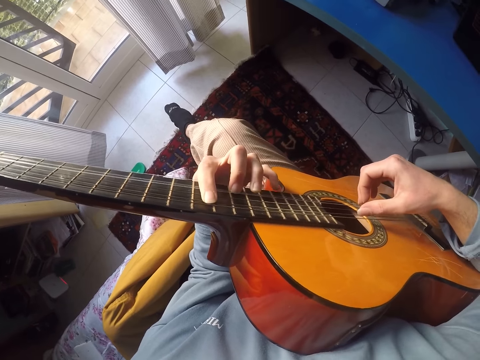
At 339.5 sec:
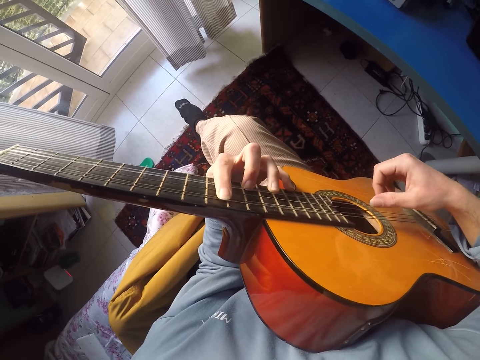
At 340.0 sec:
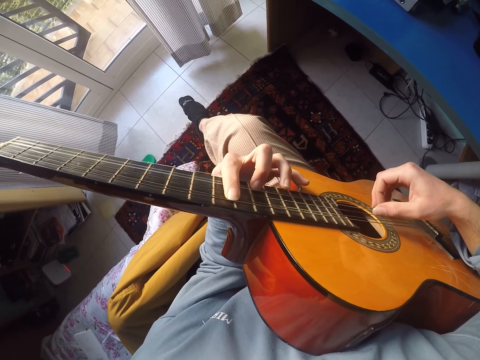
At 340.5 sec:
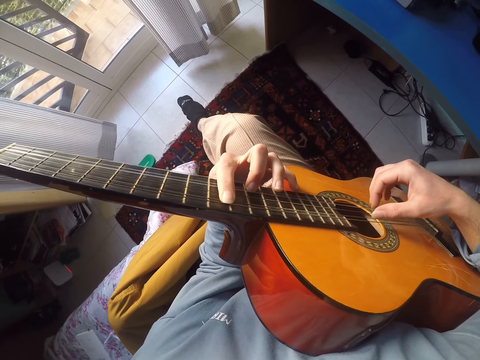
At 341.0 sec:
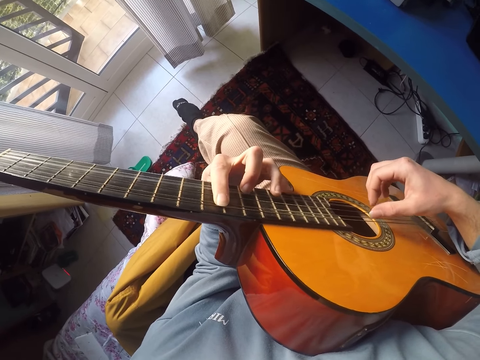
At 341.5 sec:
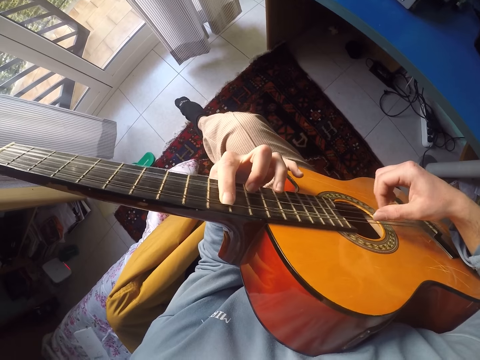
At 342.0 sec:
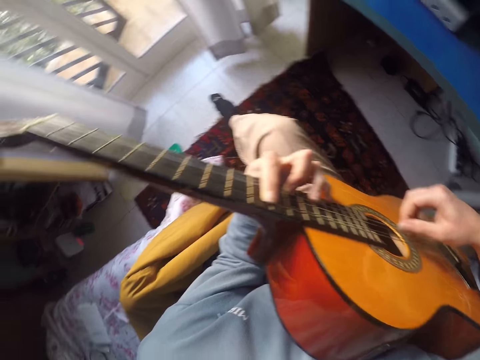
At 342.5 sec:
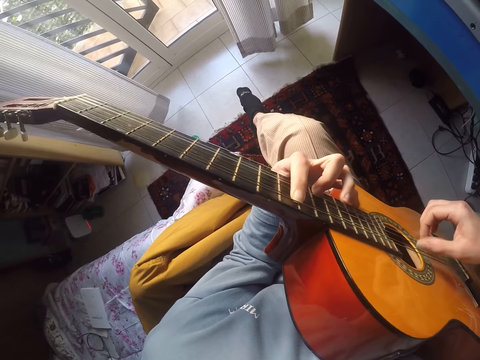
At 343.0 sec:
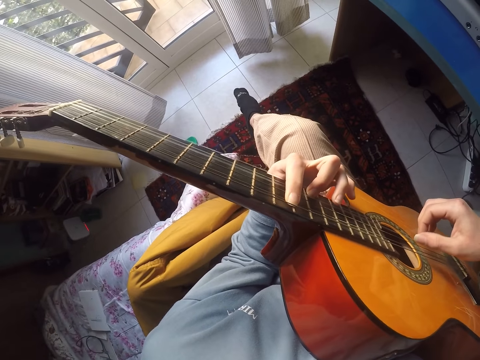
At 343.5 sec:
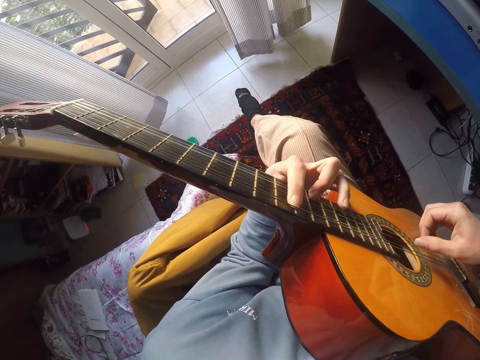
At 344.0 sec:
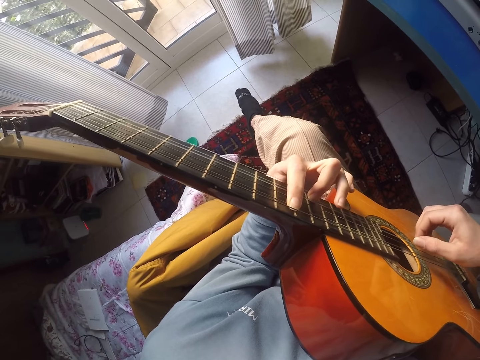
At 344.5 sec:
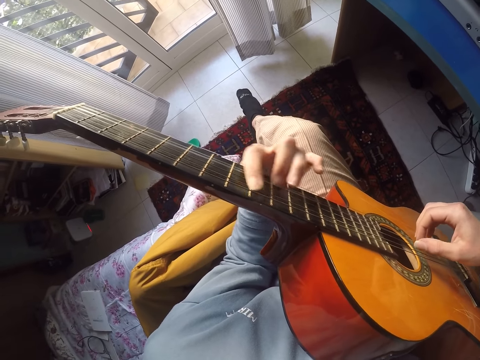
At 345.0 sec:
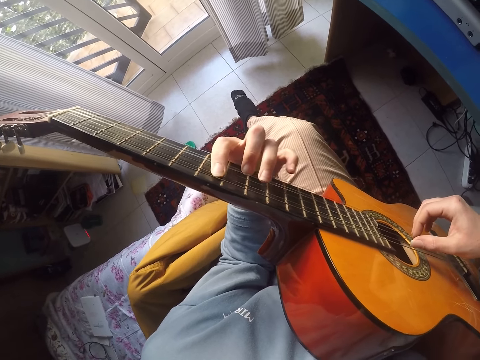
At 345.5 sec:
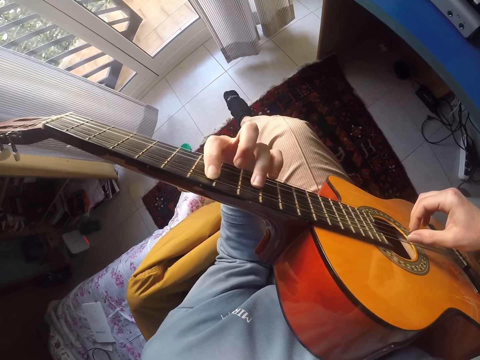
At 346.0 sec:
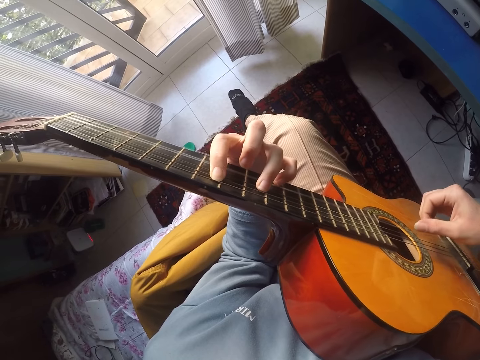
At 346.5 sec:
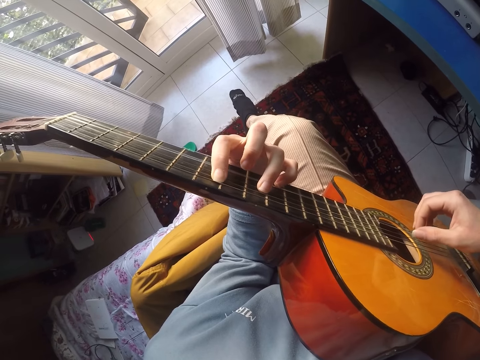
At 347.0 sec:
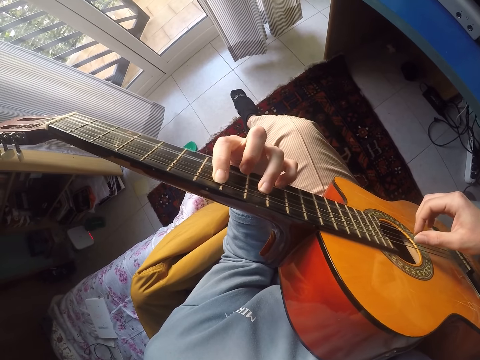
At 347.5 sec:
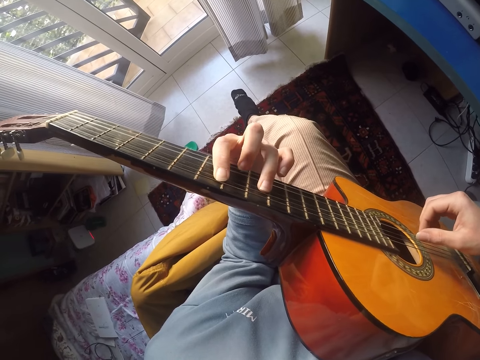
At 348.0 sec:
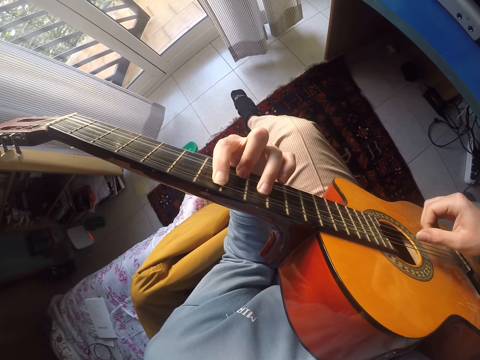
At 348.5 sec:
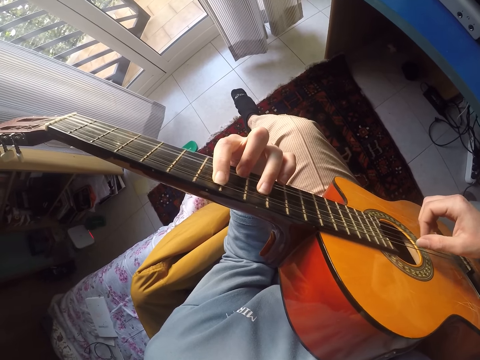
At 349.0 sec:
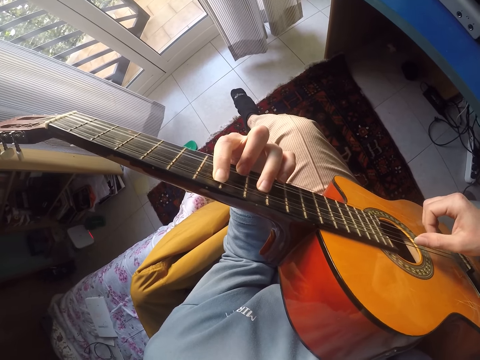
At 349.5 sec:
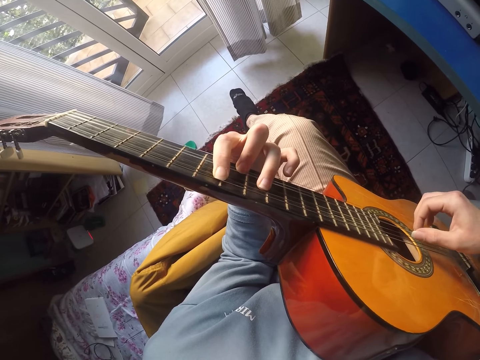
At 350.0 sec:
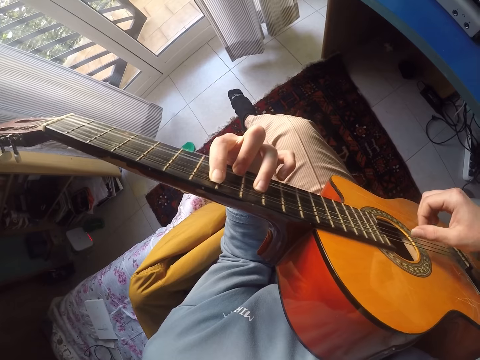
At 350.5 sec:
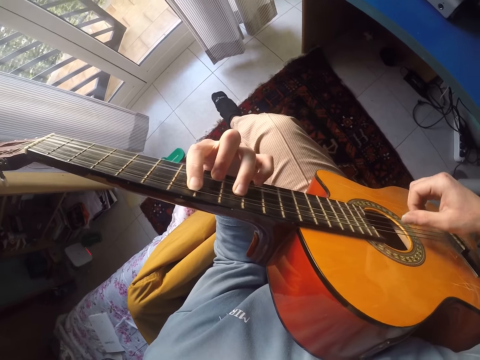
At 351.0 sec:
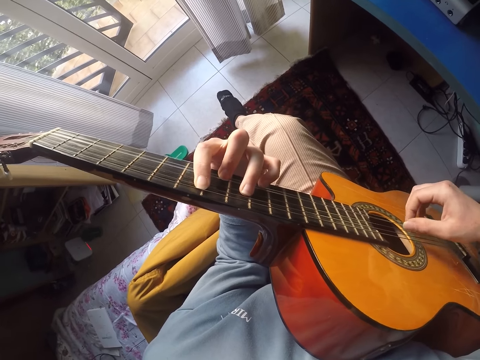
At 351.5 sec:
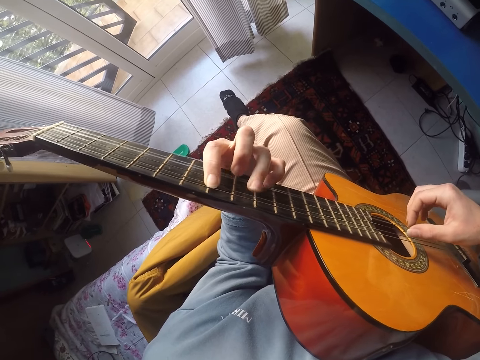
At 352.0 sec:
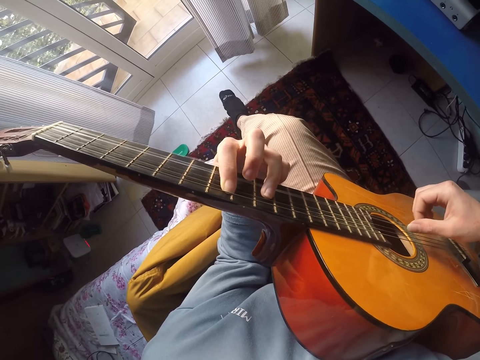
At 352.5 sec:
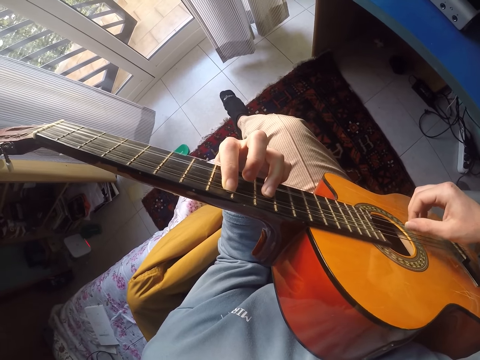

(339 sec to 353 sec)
The camera wearer plays the guitar. They play the guitar again.

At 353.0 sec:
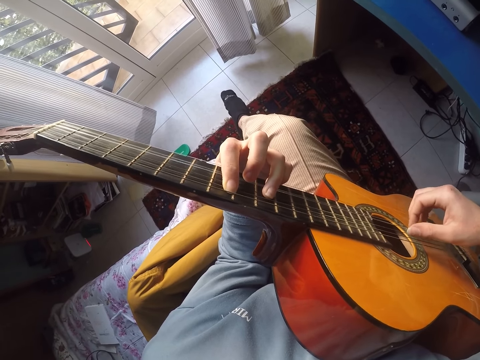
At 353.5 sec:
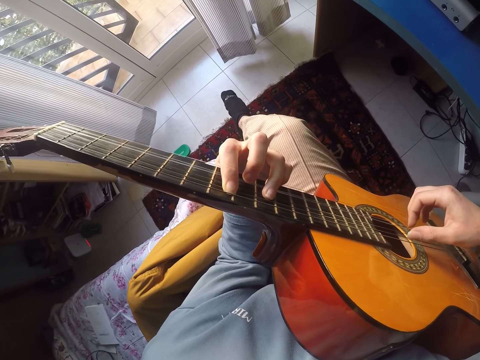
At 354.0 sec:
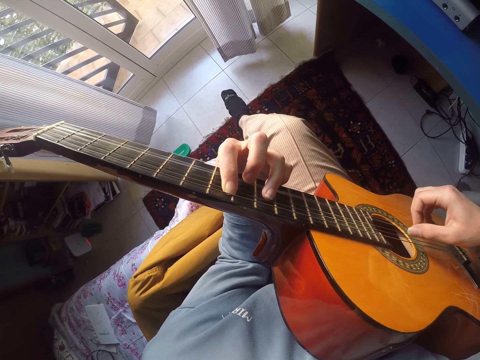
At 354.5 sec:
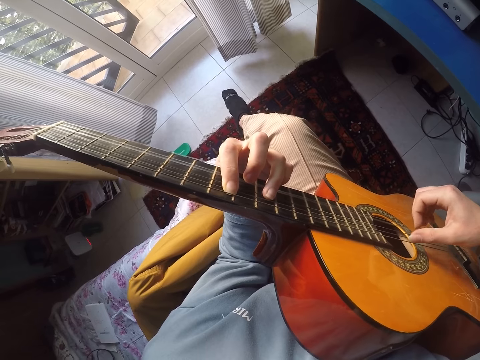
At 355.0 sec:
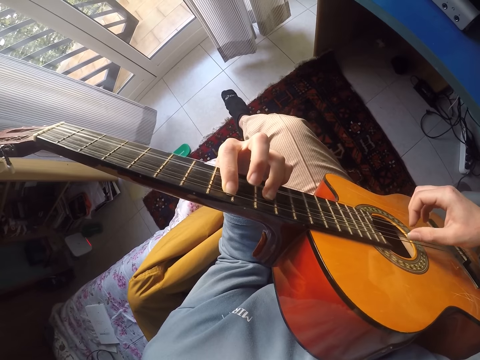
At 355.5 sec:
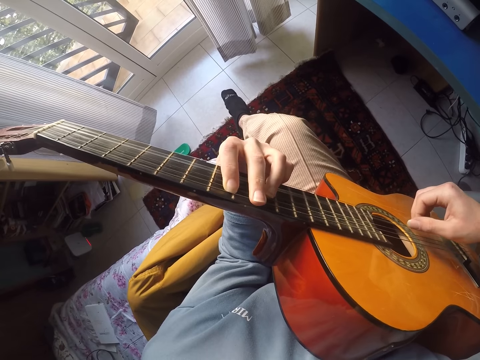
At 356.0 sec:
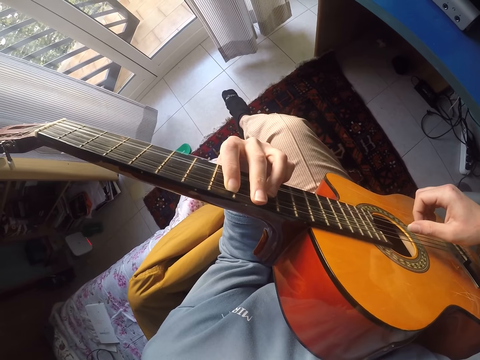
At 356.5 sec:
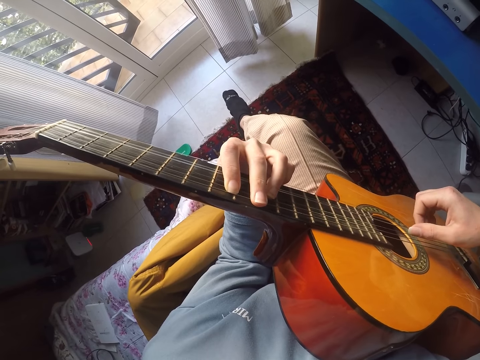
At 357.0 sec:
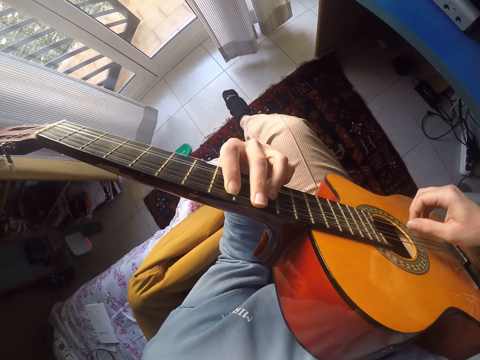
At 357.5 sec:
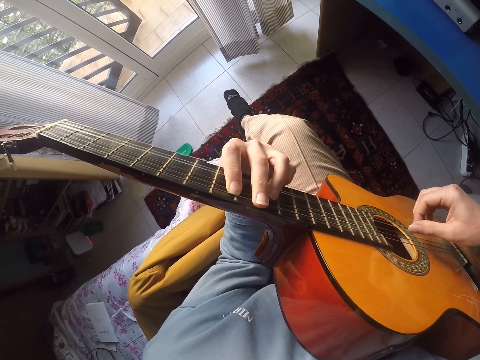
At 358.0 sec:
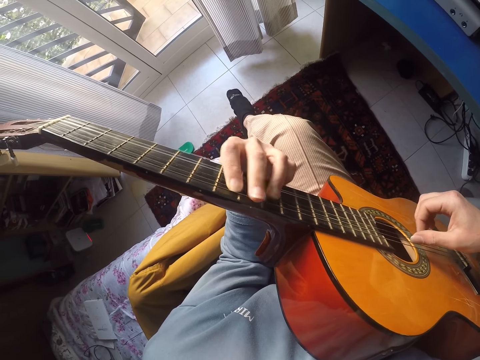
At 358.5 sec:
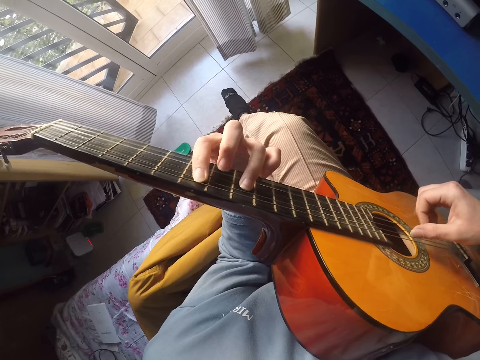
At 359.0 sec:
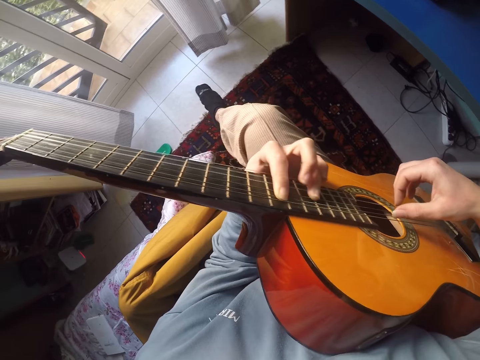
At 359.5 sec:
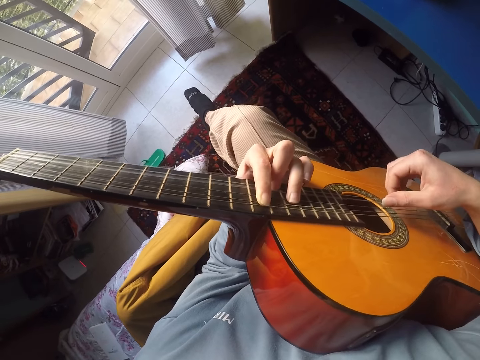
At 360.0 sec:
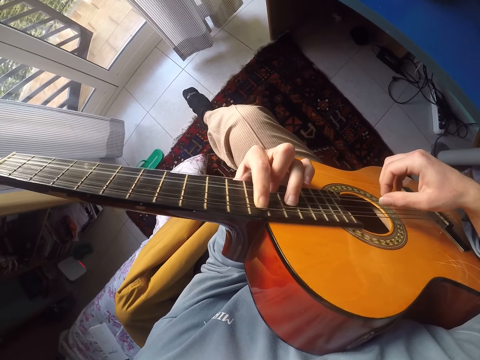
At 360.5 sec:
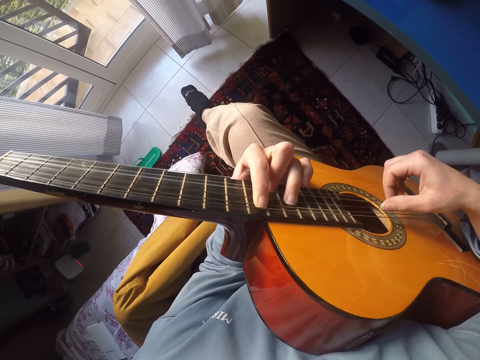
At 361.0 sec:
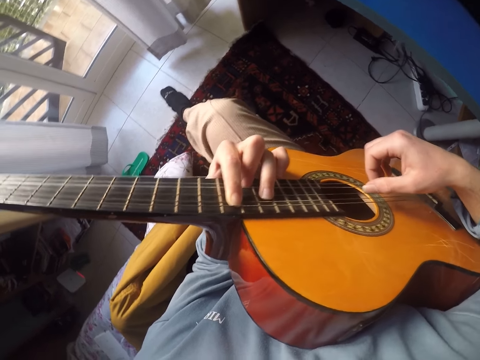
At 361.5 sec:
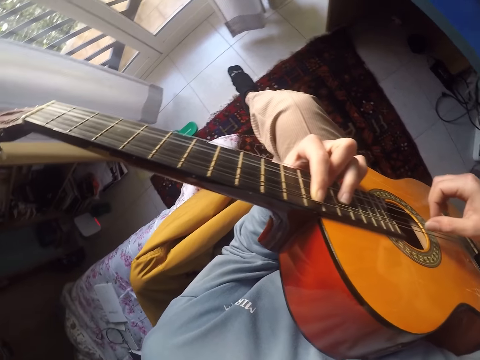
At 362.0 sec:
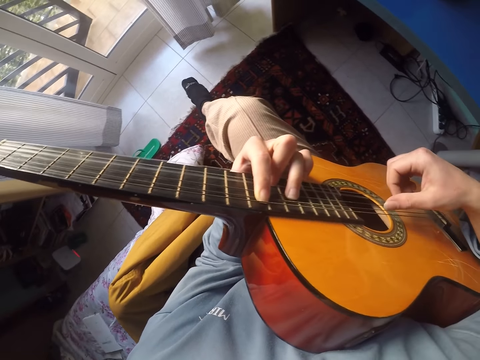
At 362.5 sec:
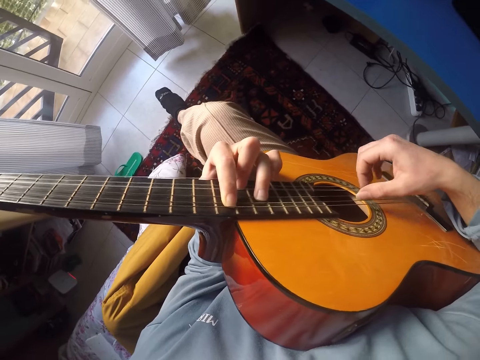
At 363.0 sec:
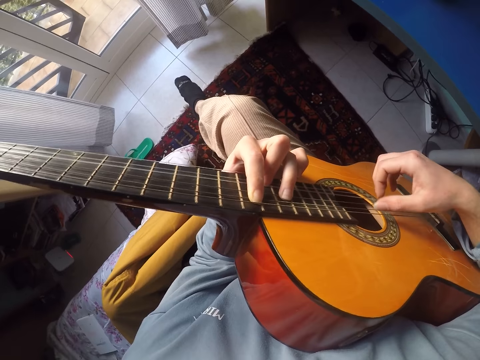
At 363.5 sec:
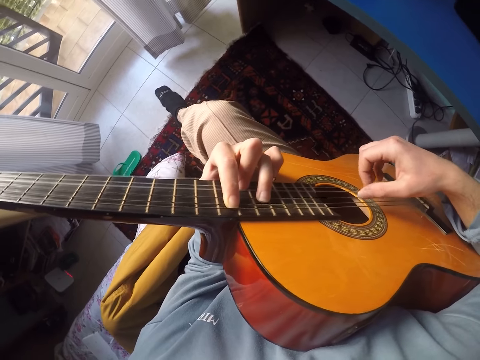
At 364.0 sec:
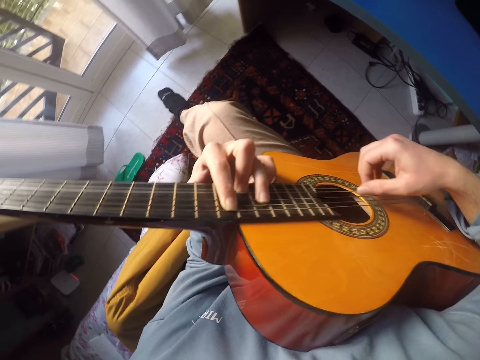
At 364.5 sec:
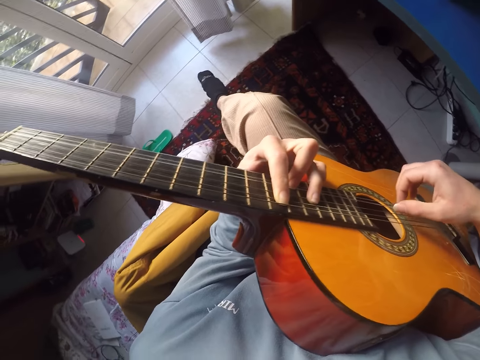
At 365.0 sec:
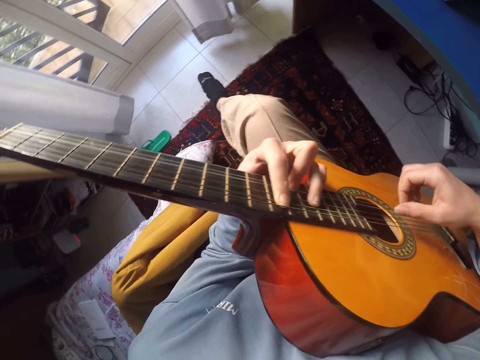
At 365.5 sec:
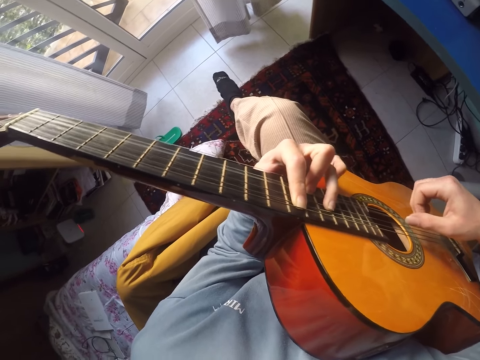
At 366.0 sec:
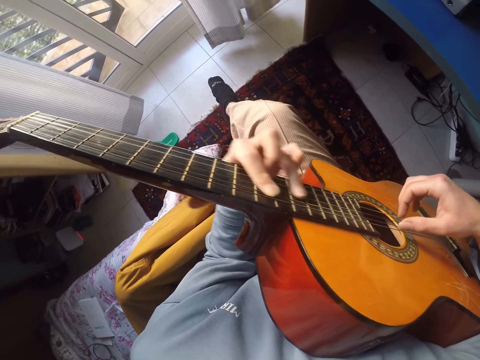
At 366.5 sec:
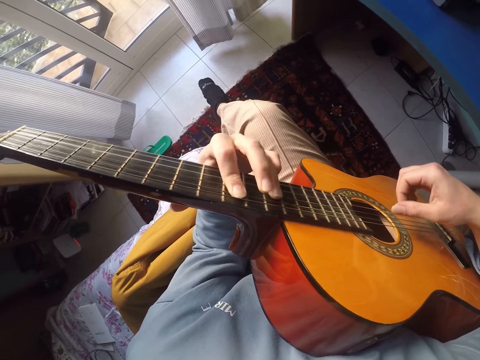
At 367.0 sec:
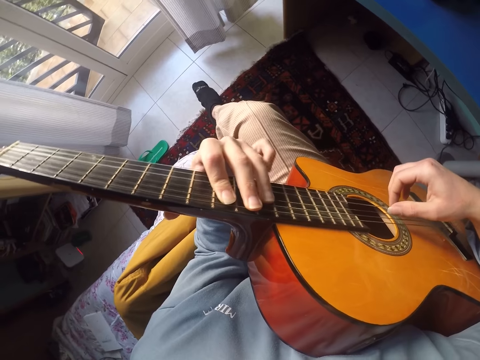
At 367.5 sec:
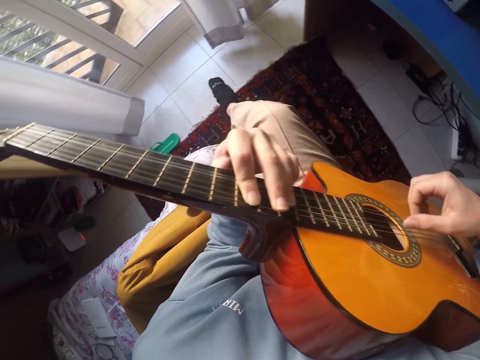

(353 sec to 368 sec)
The camera wearer plays the guitar. They play the guitar again. They look around. They play the guitar.
